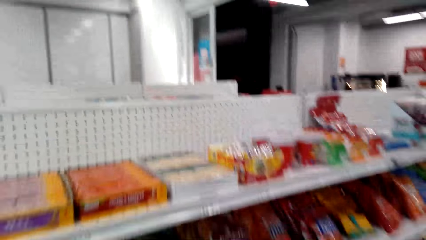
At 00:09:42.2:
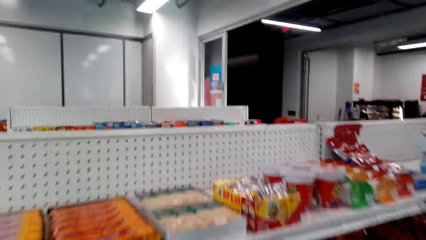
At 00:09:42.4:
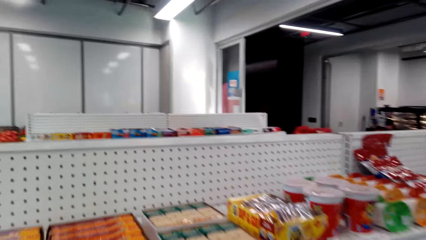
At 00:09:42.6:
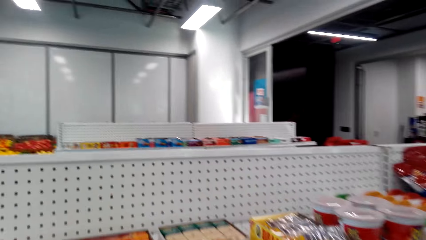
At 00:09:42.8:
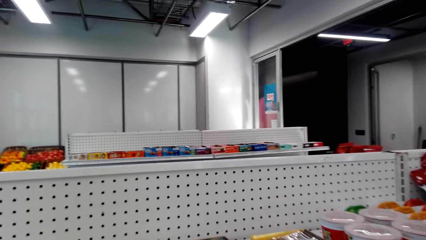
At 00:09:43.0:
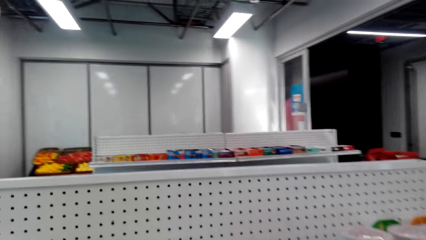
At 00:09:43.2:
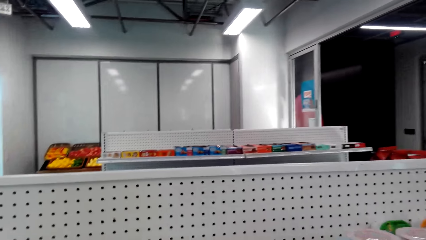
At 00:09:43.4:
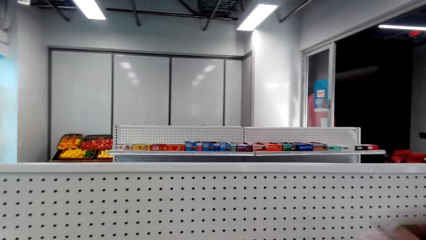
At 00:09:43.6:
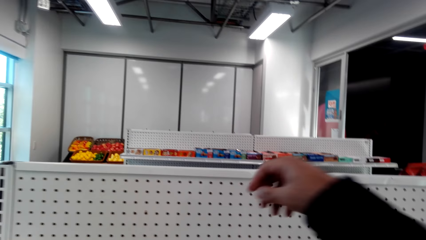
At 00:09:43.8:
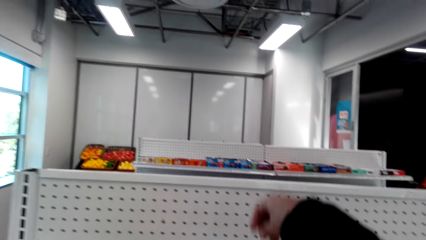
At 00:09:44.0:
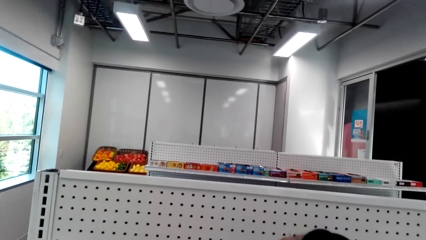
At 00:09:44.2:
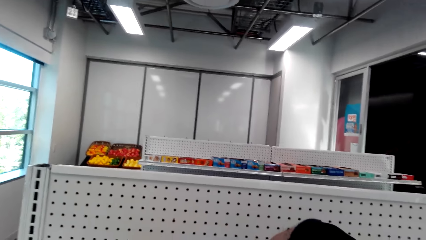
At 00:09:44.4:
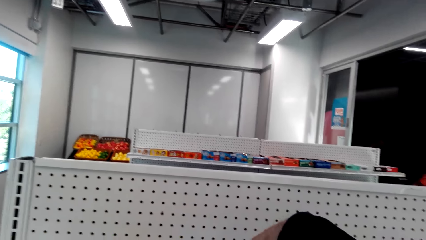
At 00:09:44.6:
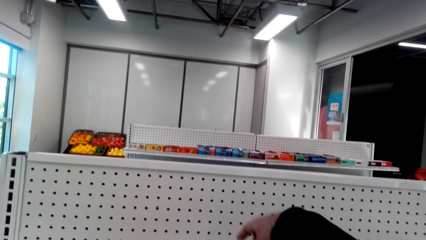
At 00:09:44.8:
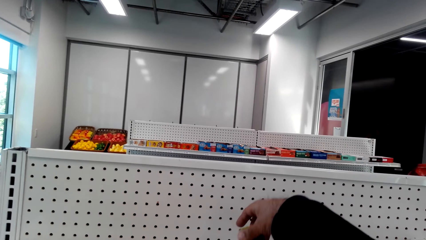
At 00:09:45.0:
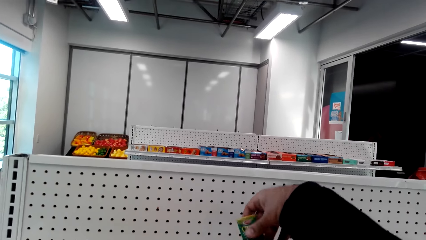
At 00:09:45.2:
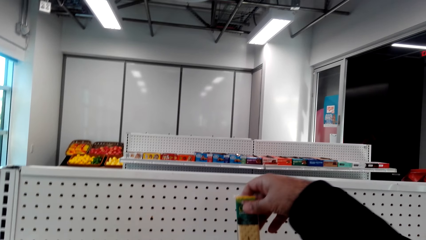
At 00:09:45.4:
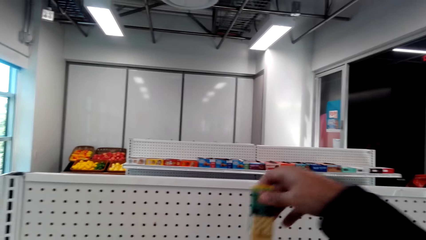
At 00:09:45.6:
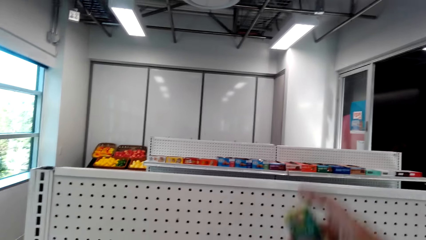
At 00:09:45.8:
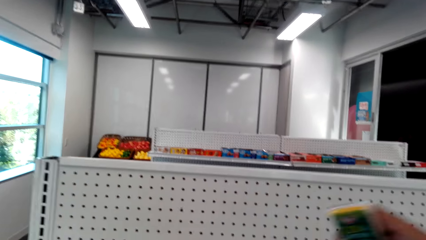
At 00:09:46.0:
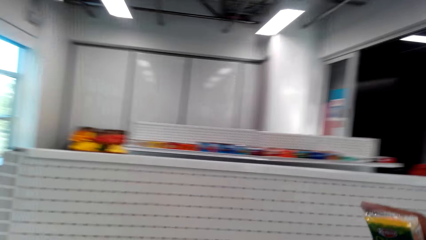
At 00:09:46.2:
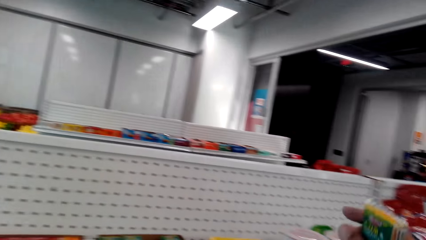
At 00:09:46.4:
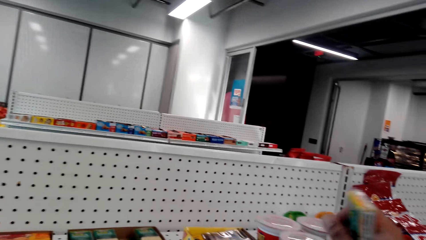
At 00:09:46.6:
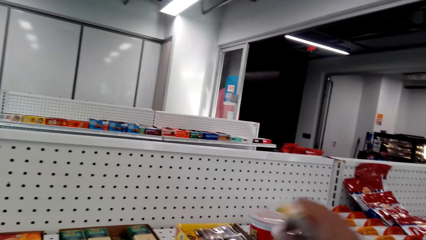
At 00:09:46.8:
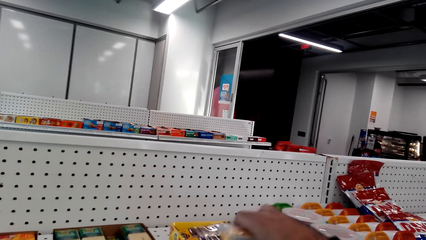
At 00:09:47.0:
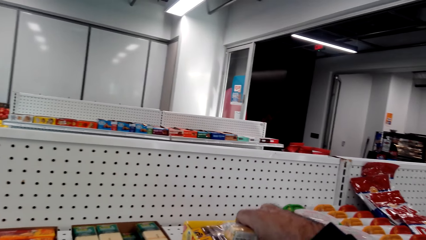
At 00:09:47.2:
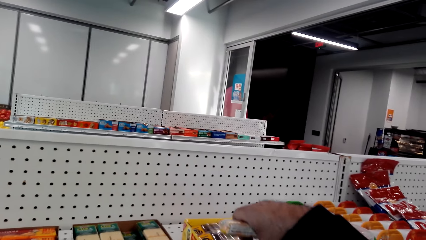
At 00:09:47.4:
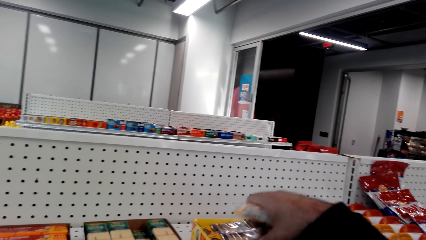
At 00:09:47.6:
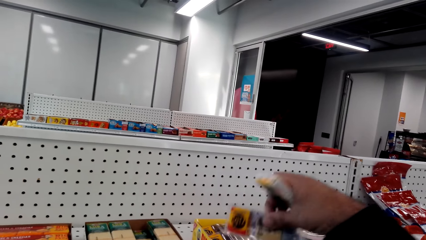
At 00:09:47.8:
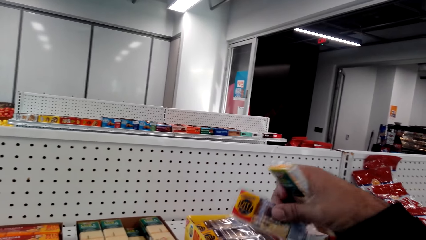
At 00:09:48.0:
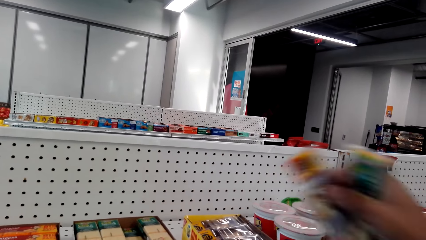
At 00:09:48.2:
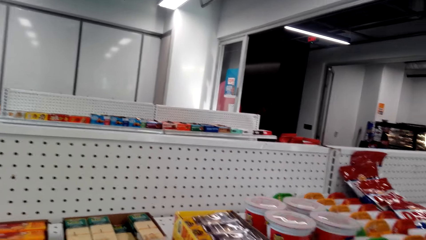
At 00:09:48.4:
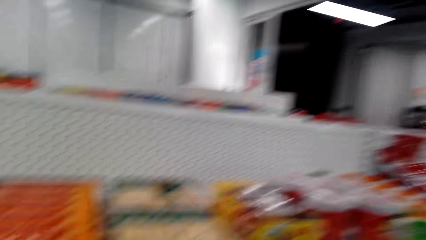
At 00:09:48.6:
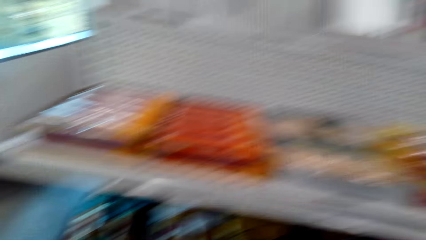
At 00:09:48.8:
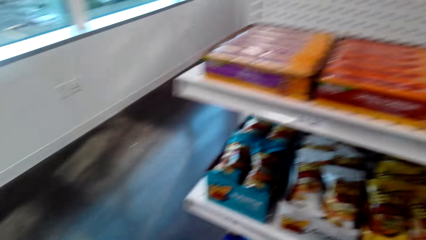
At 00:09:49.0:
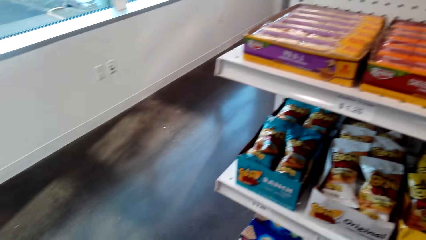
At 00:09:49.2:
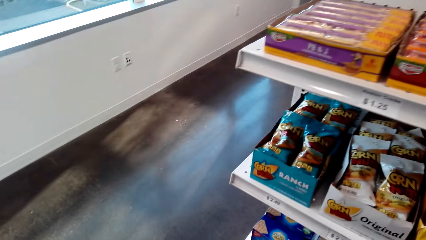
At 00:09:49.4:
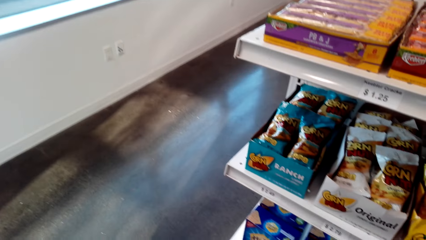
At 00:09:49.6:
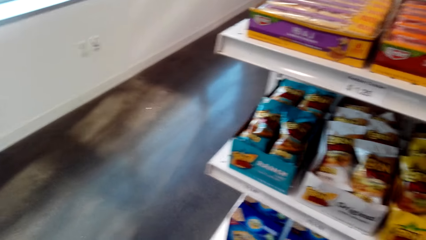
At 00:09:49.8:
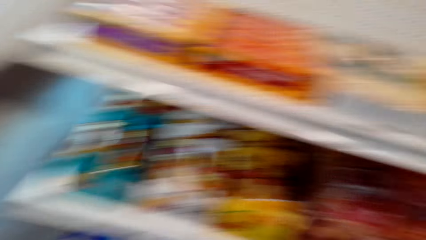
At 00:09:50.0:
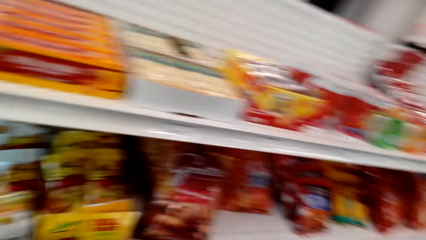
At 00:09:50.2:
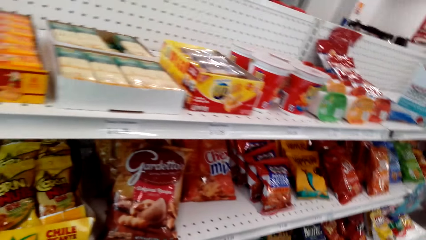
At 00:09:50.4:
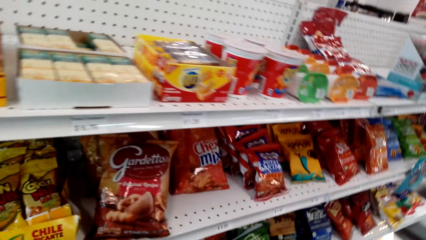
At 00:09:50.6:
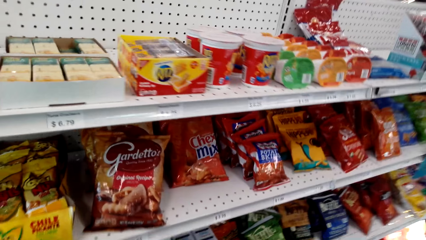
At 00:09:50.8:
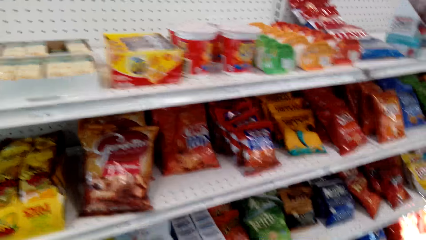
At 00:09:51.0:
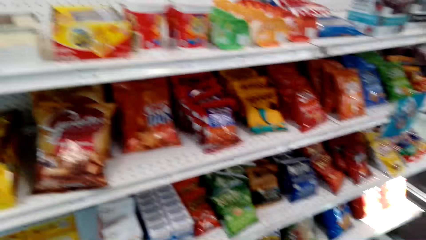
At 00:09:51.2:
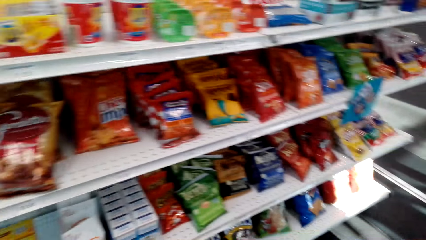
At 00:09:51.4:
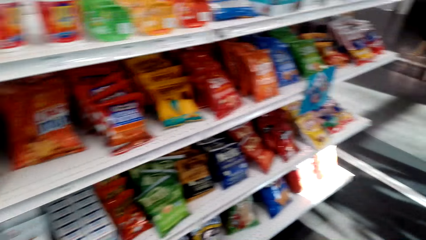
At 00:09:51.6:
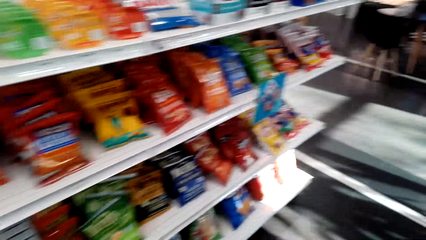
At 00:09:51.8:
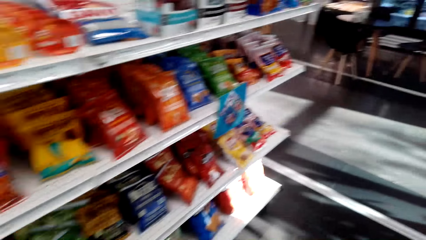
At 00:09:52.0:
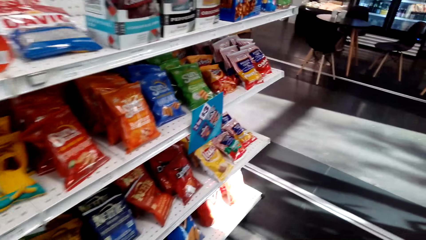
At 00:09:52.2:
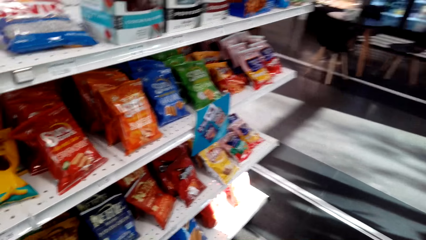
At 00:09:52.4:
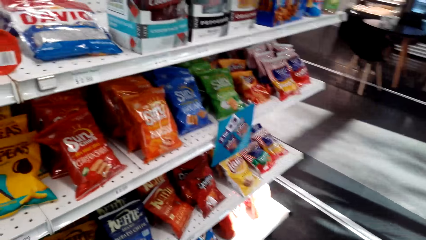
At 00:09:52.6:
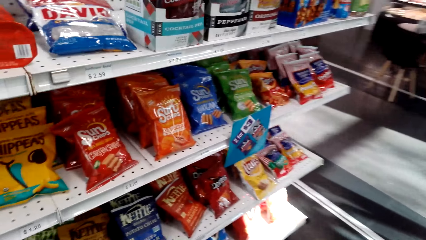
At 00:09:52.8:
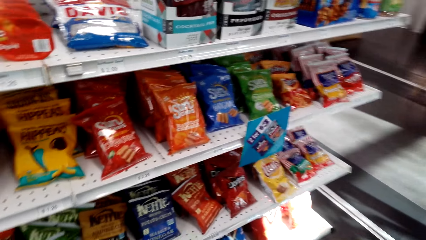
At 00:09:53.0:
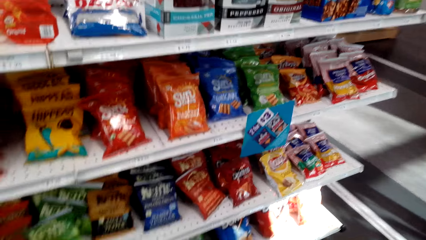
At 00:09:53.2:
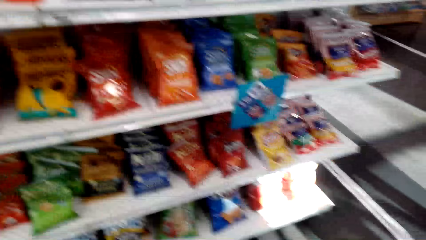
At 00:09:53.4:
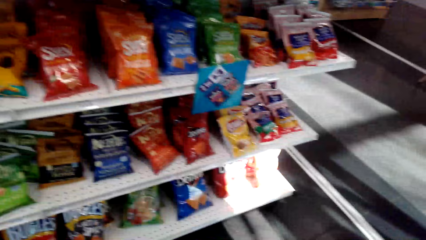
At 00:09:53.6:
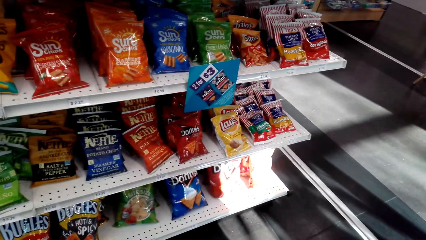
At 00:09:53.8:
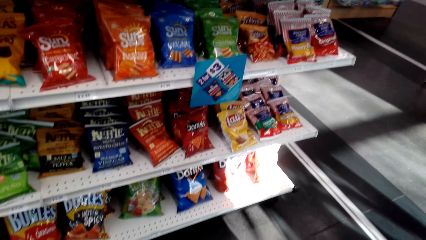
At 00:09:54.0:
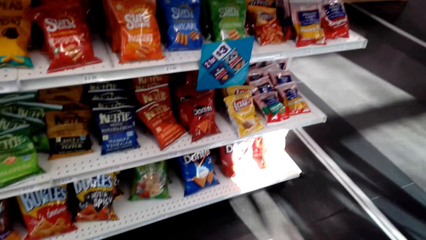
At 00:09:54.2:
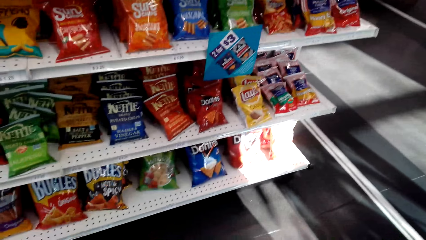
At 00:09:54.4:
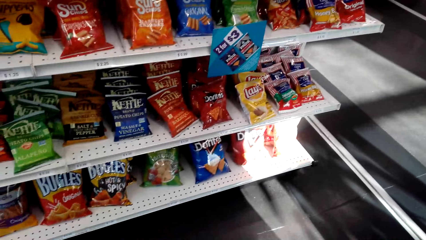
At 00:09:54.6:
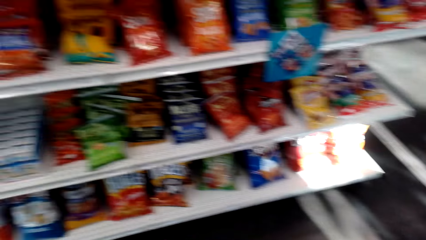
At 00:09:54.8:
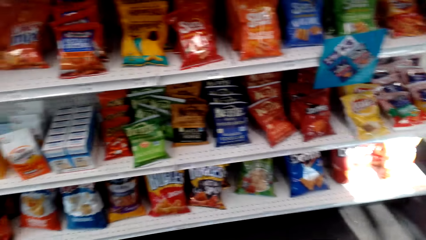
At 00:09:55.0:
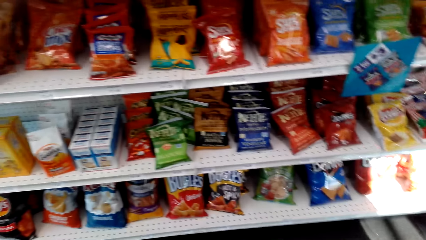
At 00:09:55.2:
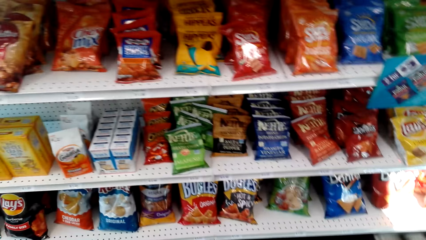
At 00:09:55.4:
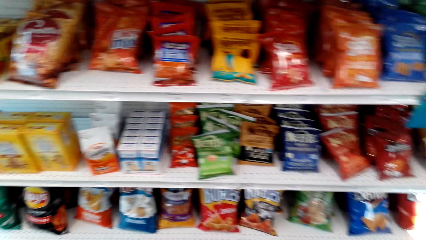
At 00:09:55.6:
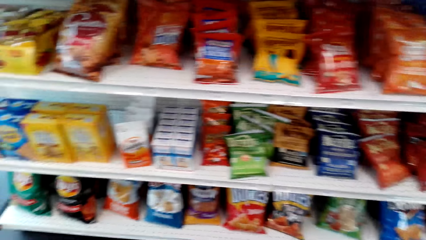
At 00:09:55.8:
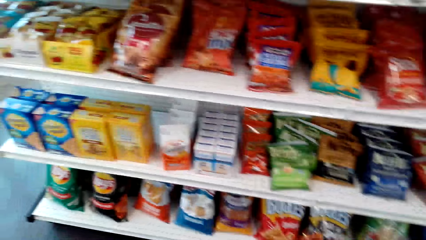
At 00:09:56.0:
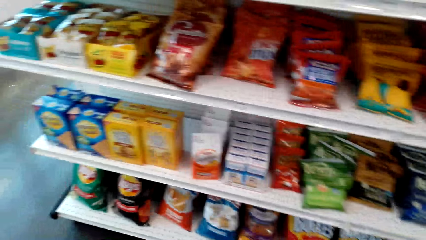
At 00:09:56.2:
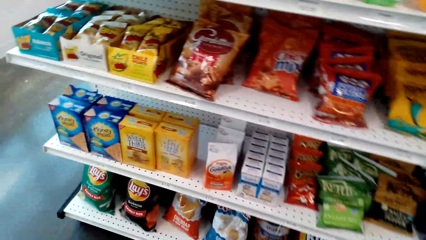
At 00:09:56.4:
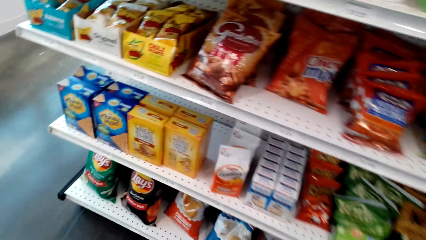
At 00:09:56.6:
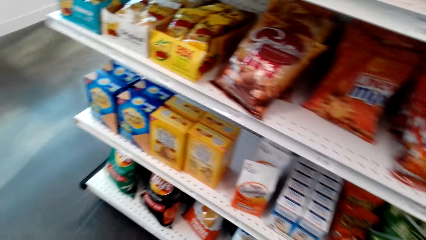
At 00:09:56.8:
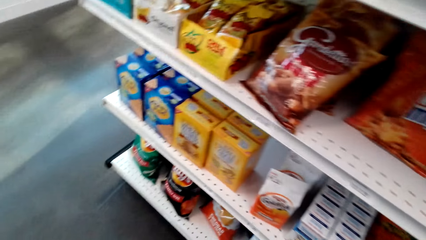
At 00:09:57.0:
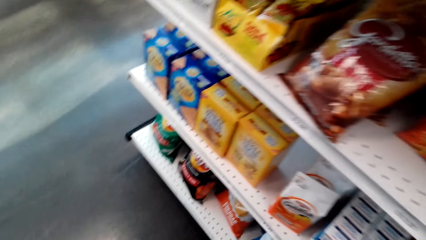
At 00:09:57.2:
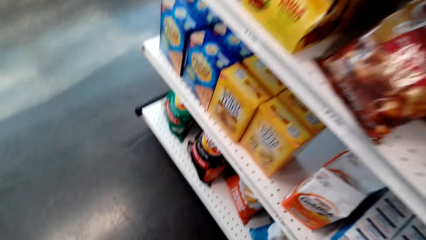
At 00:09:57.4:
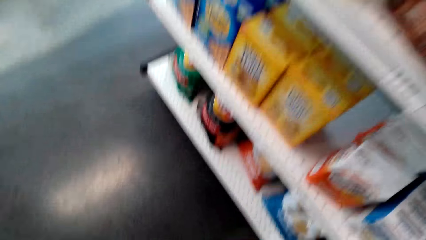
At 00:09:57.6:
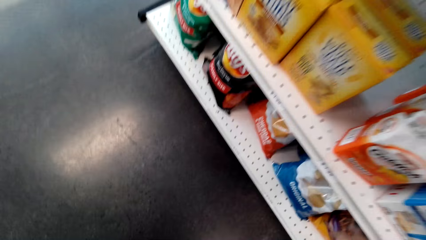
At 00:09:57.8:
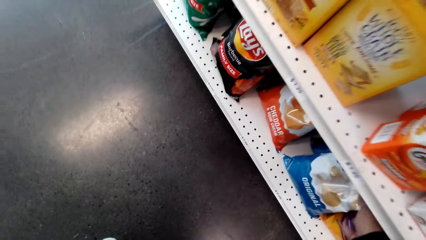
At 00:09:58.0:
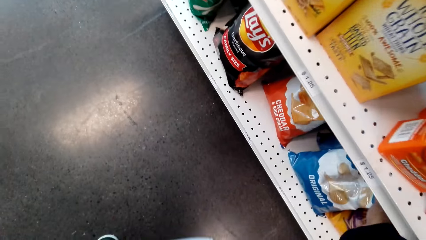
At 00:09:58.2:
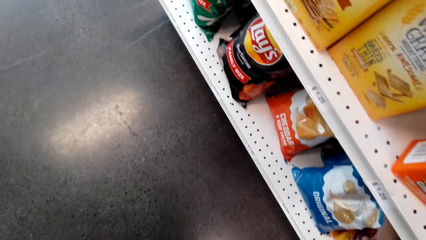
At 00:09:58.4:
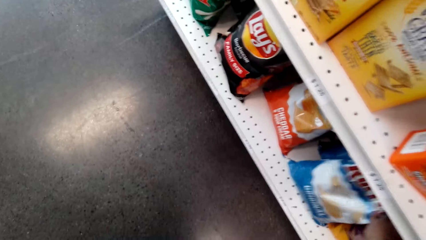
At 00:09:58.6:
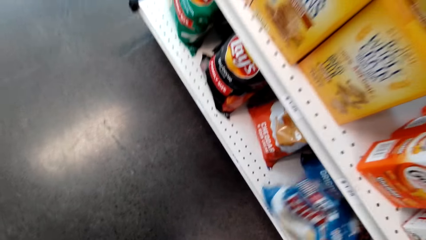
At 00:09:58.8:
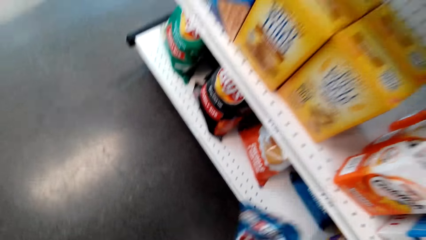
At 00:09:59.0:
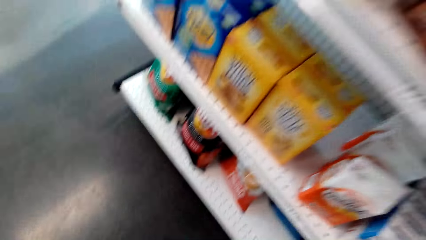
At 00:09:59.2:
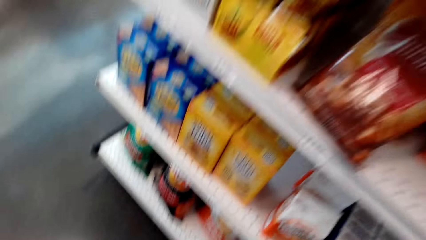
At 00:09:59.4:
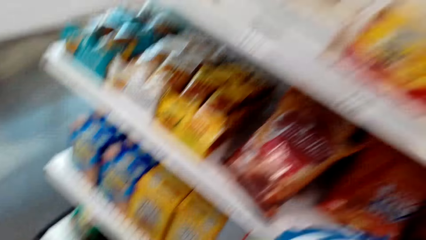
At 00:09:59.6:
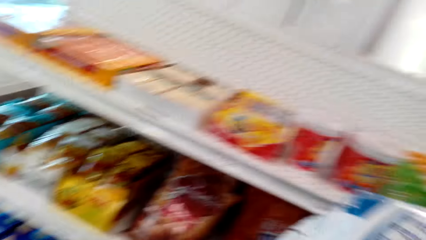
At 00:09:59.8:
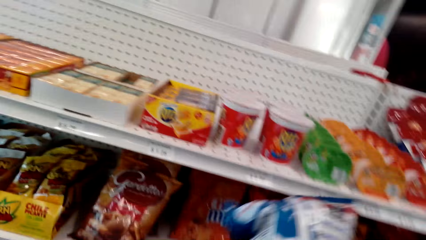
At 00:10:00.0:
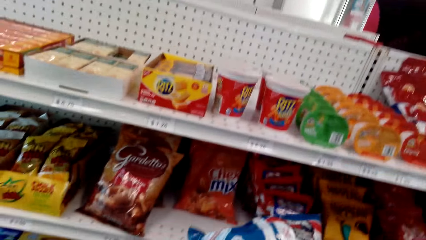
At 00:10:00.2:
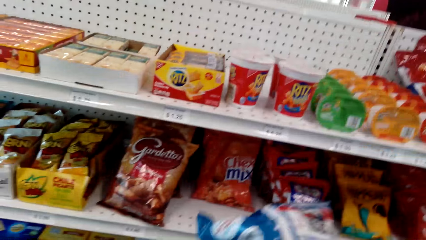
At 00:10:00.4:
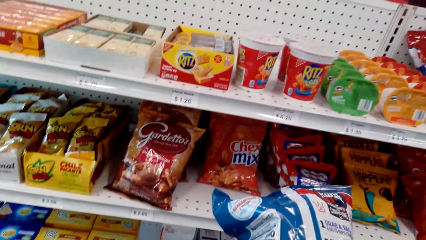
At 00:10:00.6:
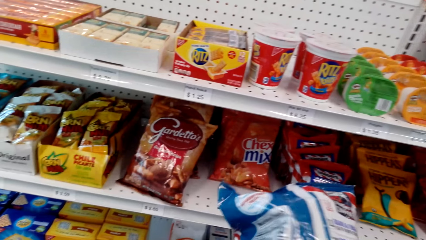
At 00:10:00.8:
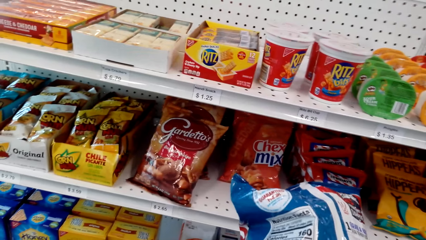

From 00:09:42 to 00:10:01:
The camera wearer picks up a snack from the shelf. They look around the supermarket. They pick up a packet of Ruffles from the shelf.
